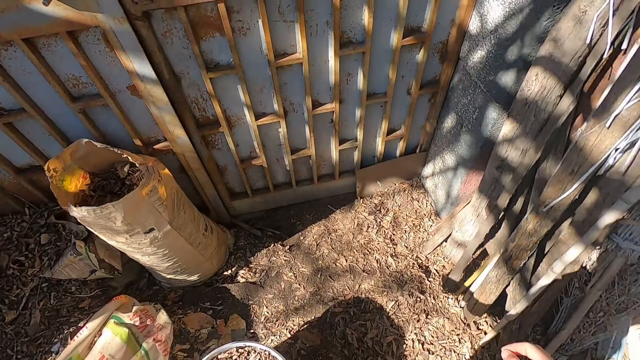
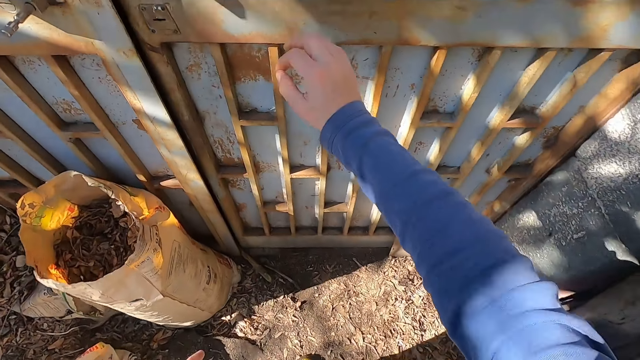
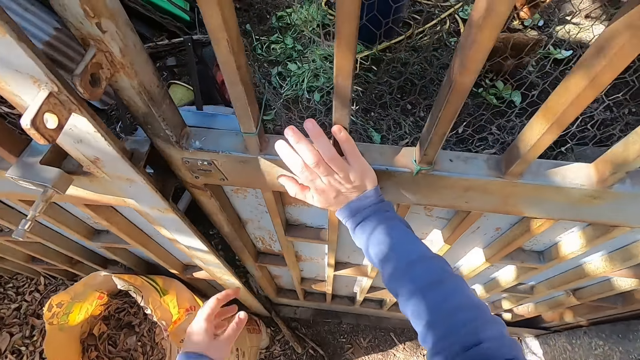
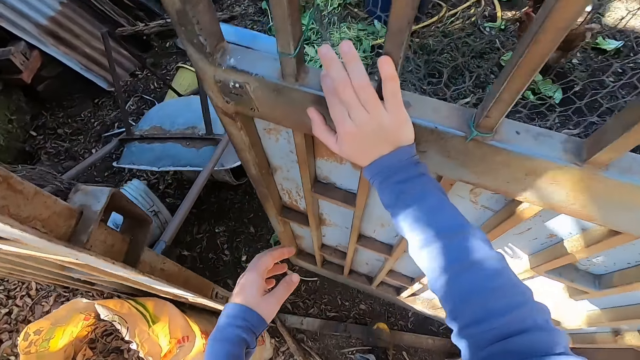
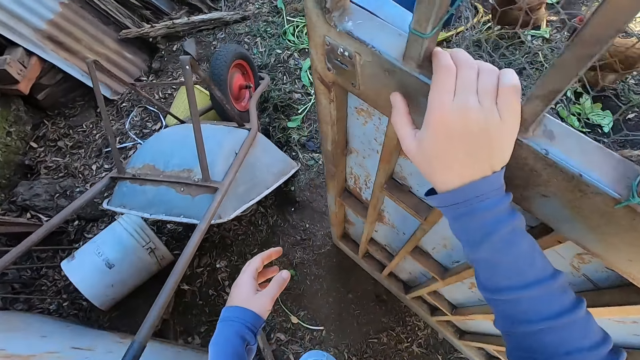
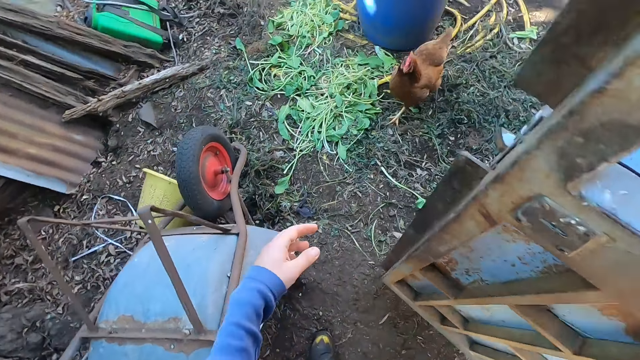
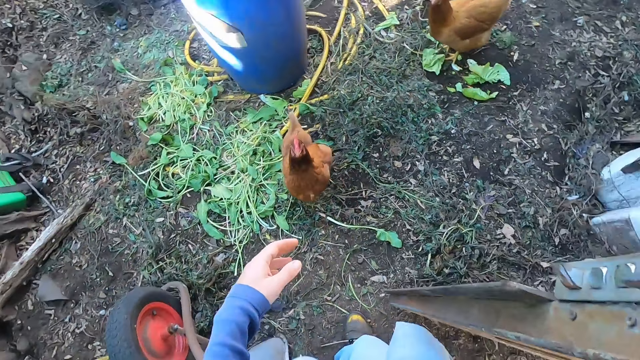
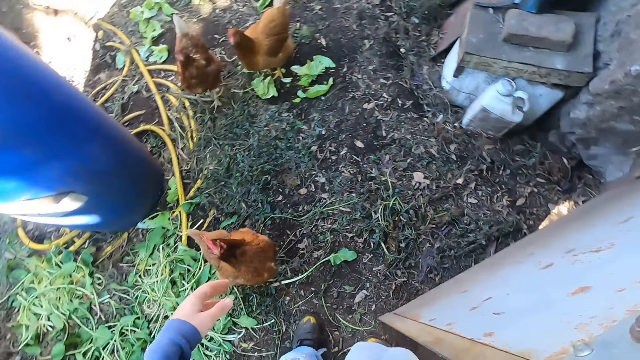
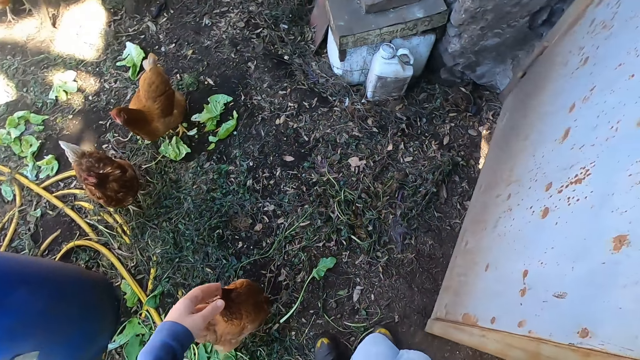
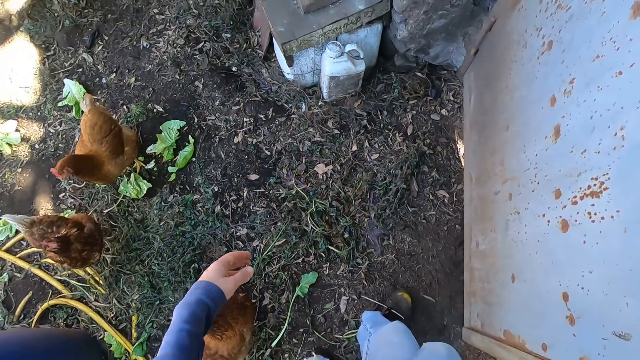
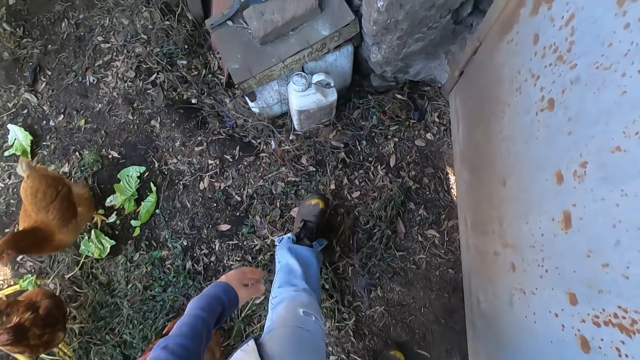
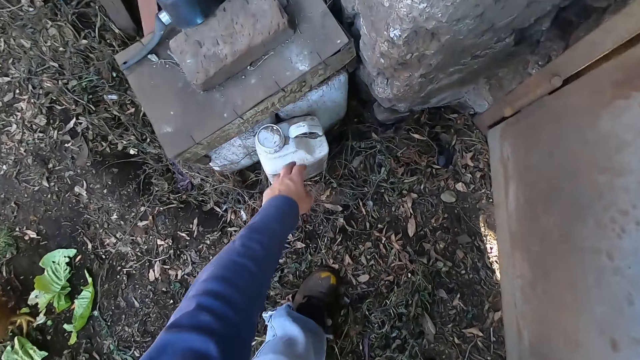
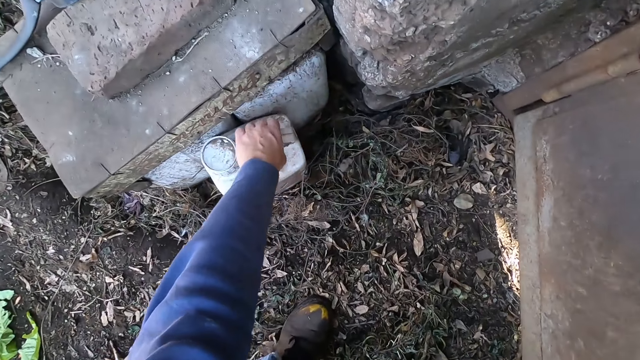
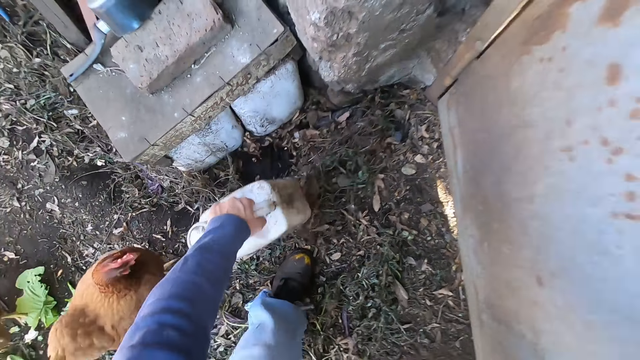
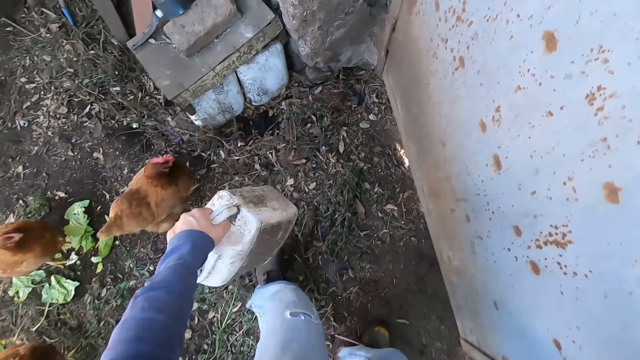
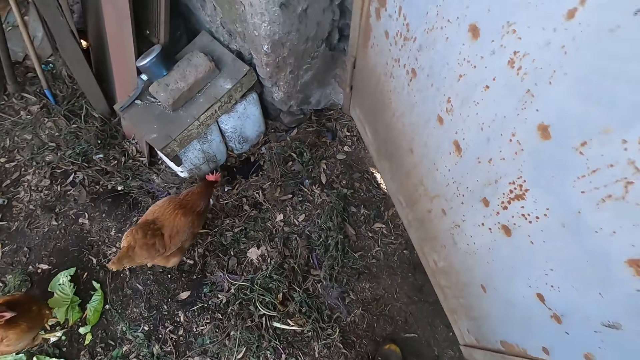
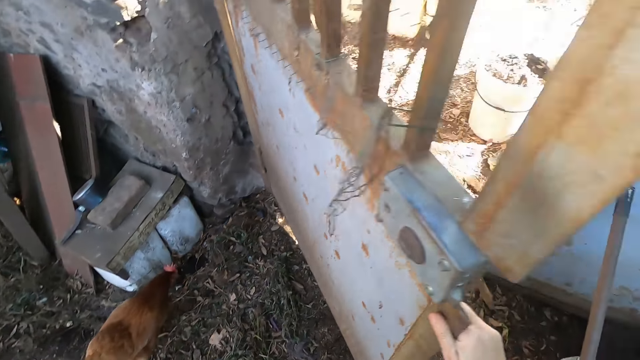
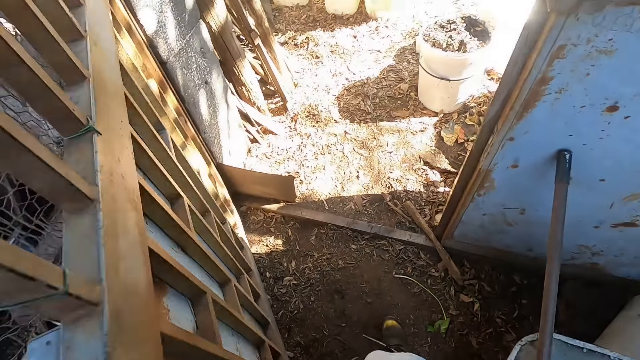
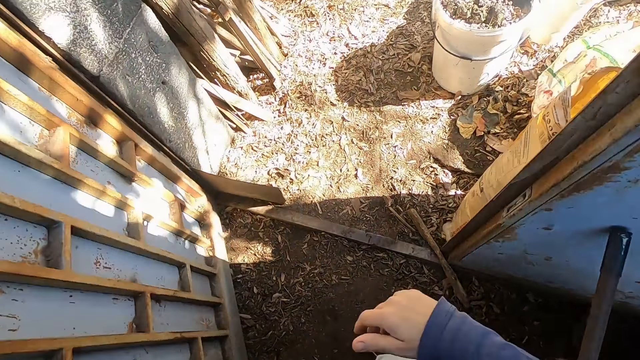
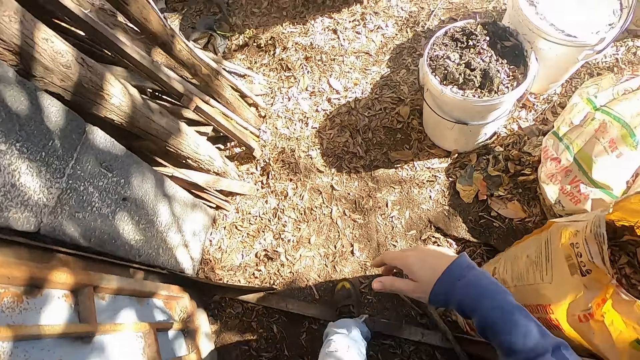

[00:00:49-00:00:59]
The camera wearer opens a gate with his right hand. Hens stand in front of the camera wearer. The camera wearer walks around a storage room. He carries a white jerrycan from the floor with his left hand. He walks out of the storage room. He opens the gate with his right hand.

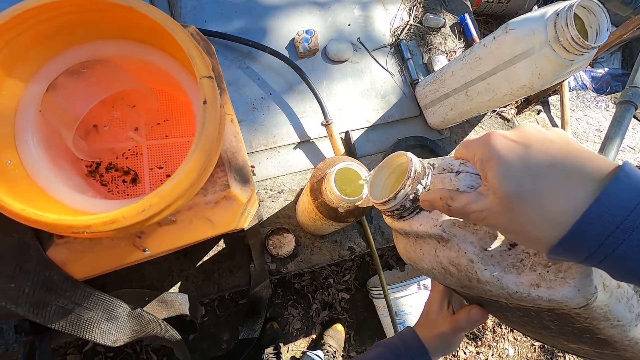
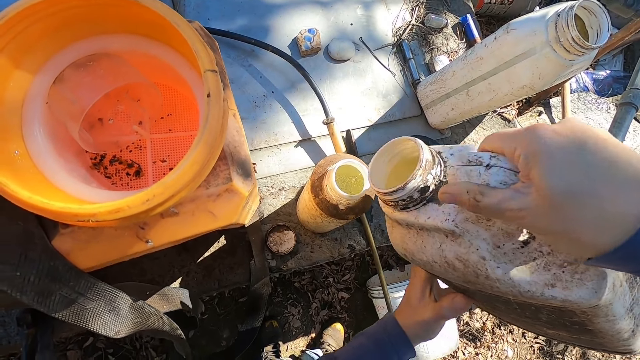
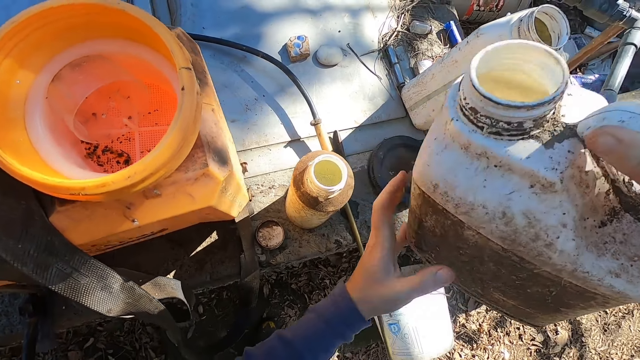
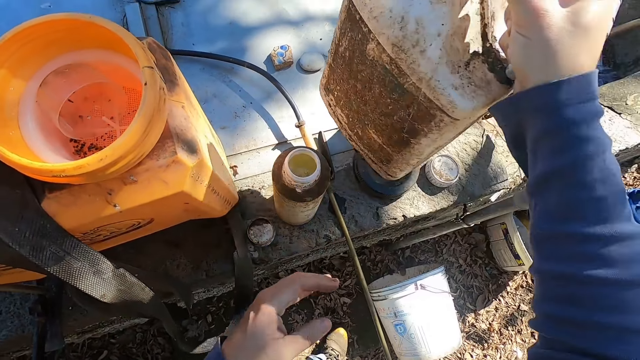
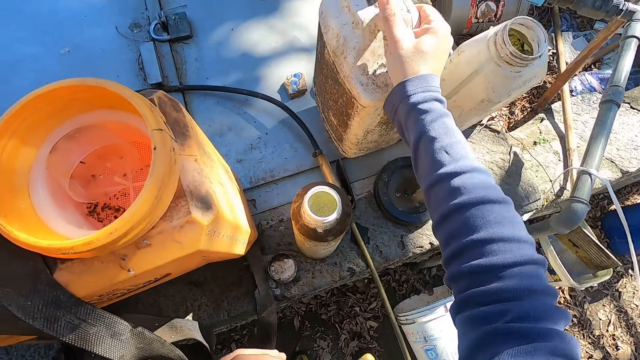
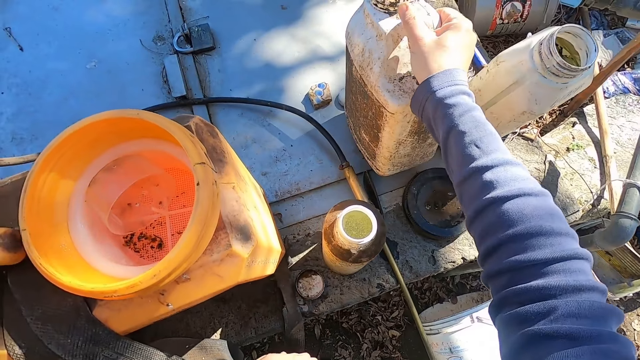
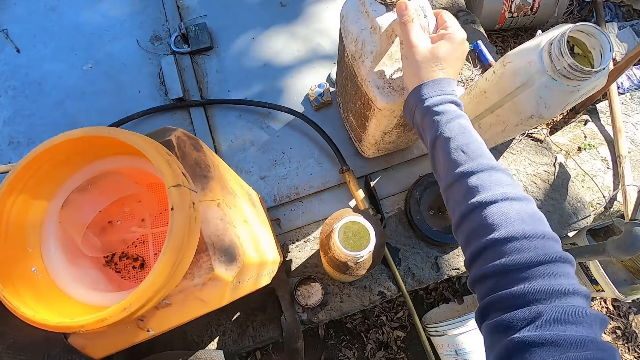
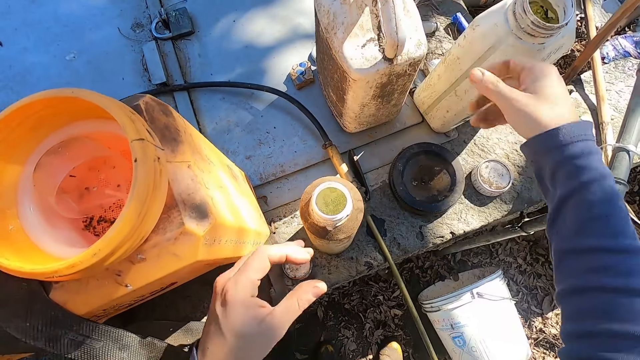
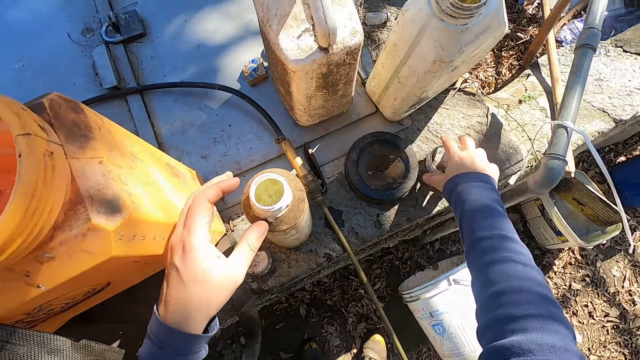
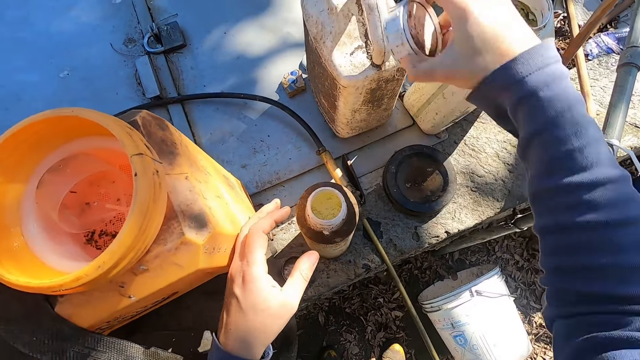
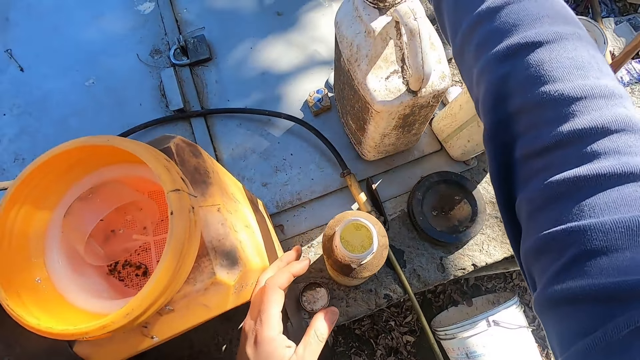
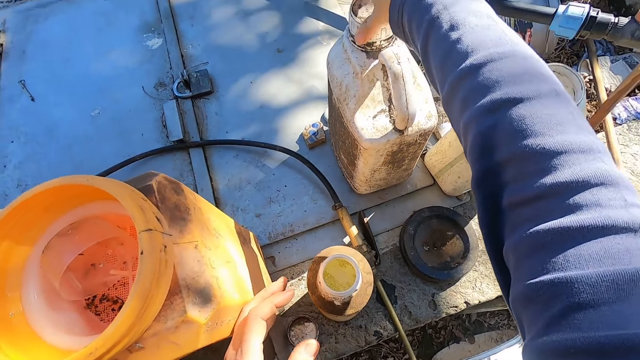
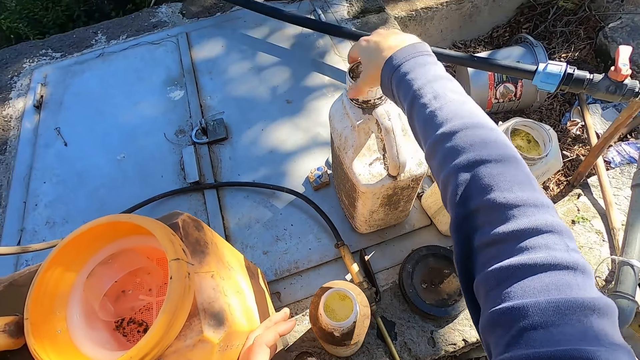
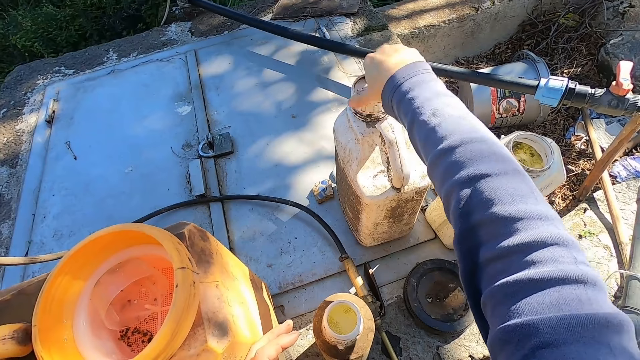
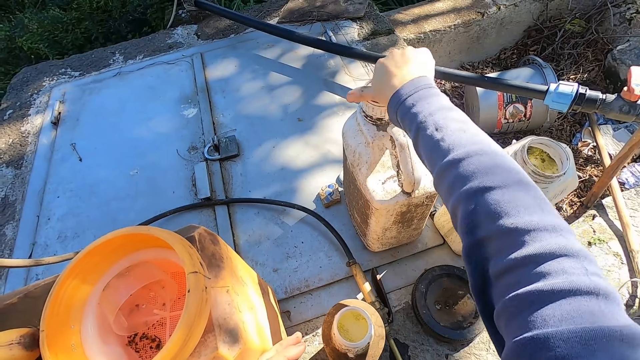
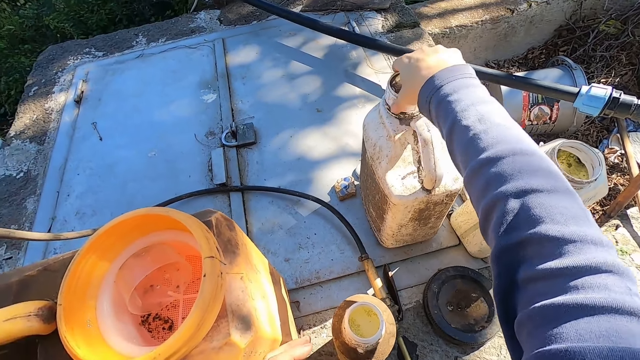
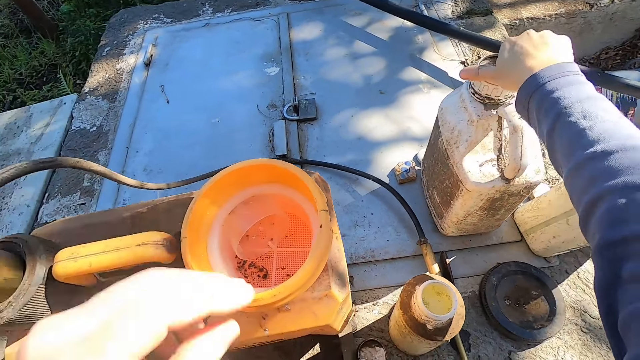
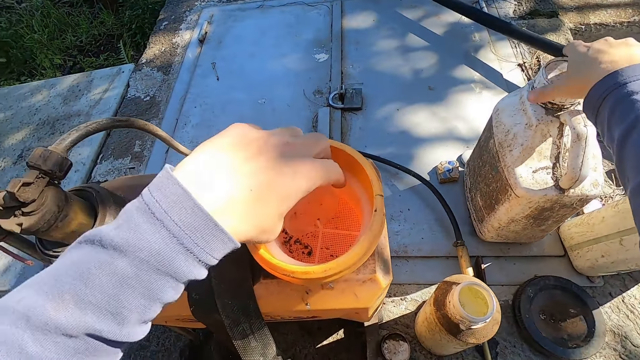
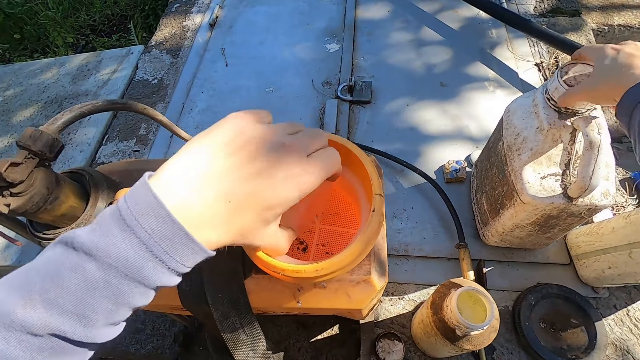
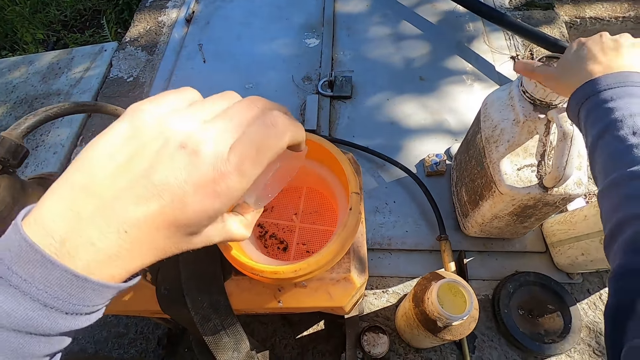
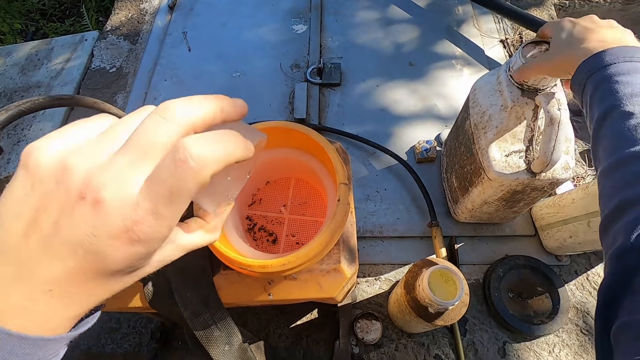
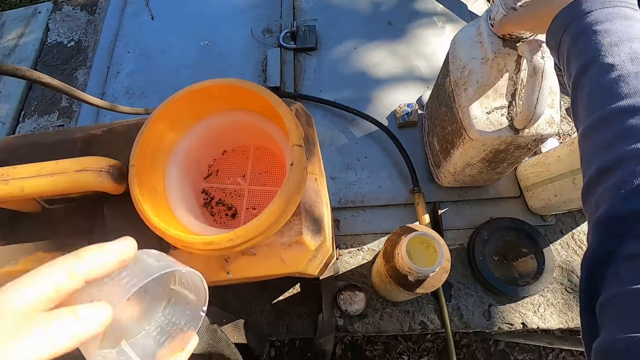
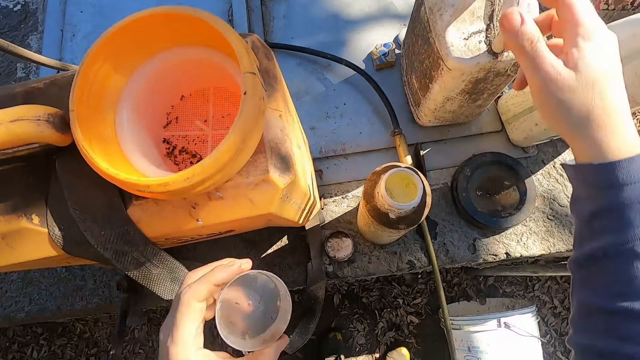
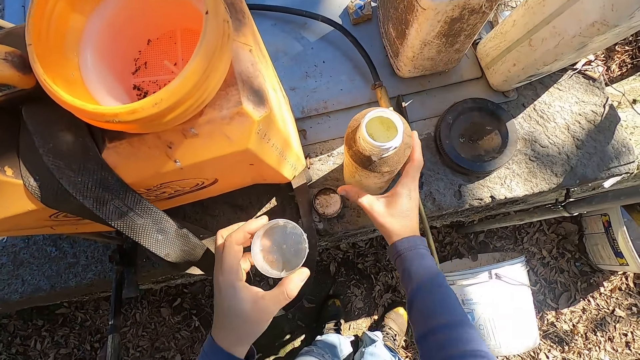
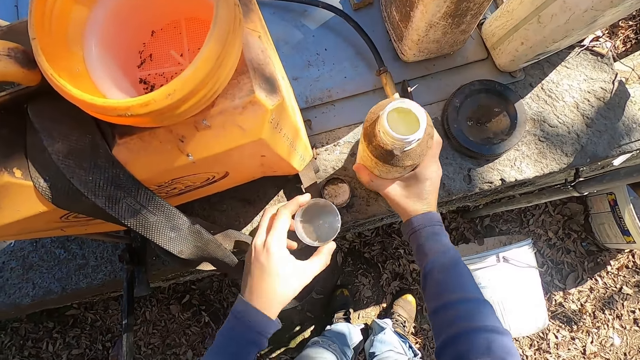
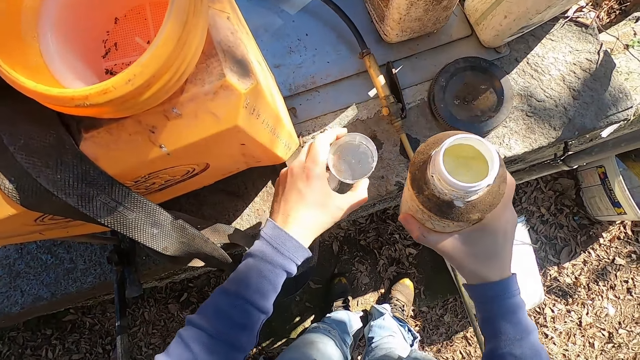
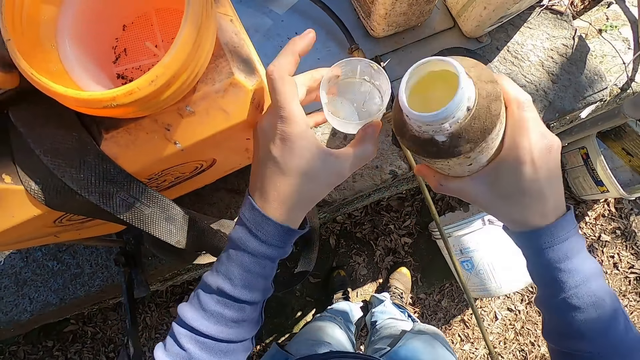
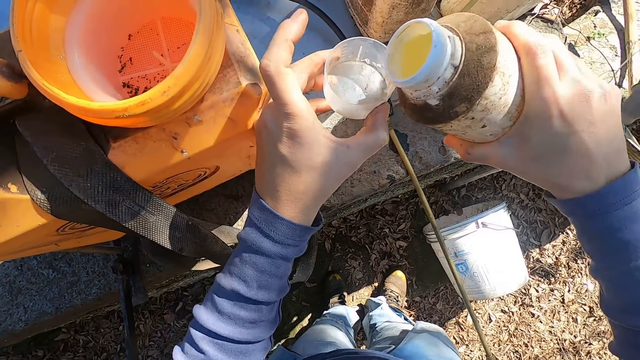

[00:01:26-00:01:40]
The camera wearer drops the white jerrycan on the floor with his hand. He picks up the white jerrycan lid from the floor with his right hand. He closes the white jerrycan with the white jerrycan lid in his right hand. He picks up the cup in the sprayer tank with his left hand. He picks up the plastic bottle from the floor with his right hand. He holds the cup on the floor with his left hand. He pours the chemical liquid from the plastic bottle into the cup in his right hand.
